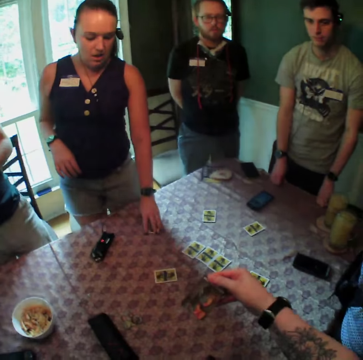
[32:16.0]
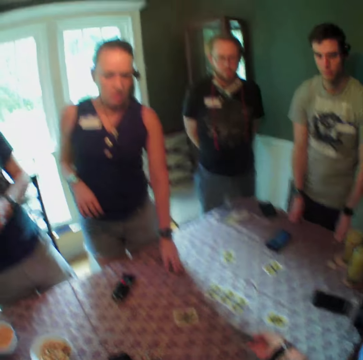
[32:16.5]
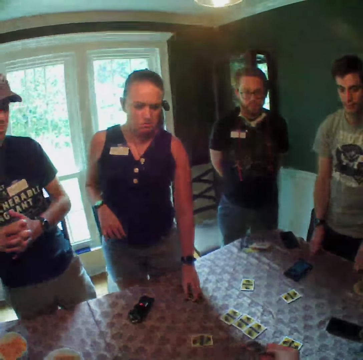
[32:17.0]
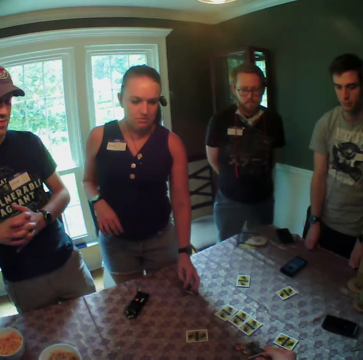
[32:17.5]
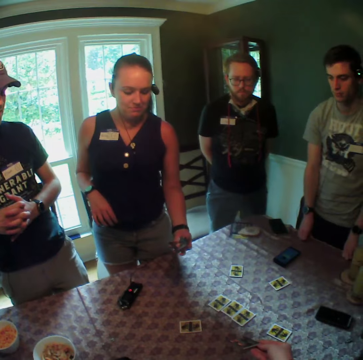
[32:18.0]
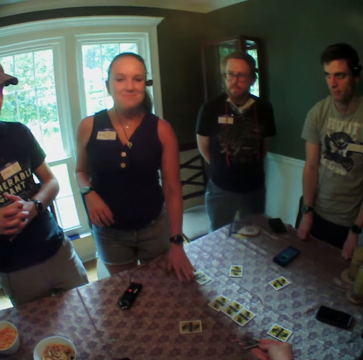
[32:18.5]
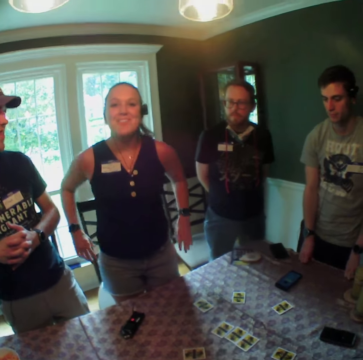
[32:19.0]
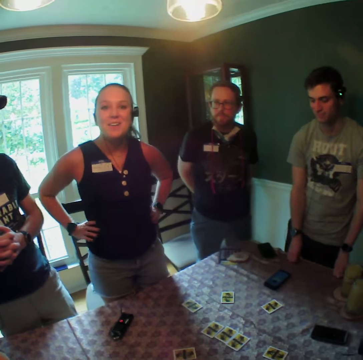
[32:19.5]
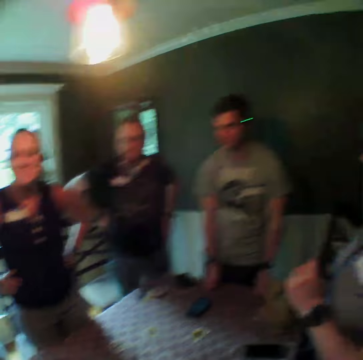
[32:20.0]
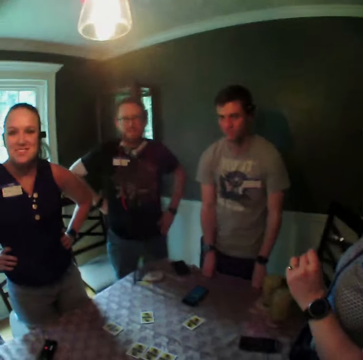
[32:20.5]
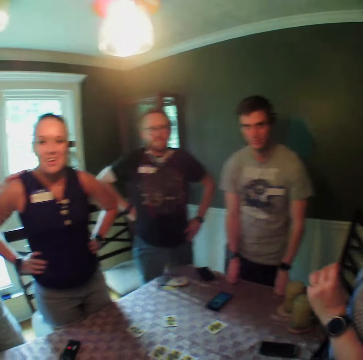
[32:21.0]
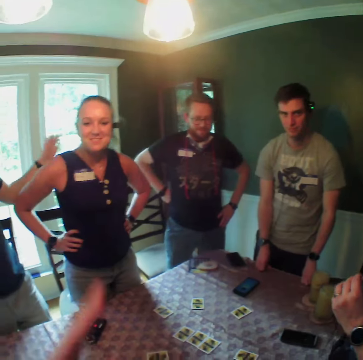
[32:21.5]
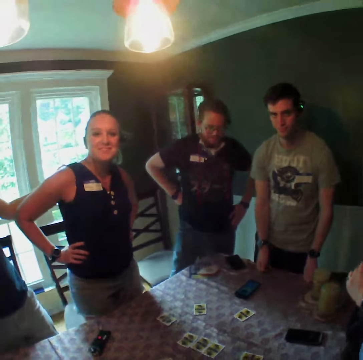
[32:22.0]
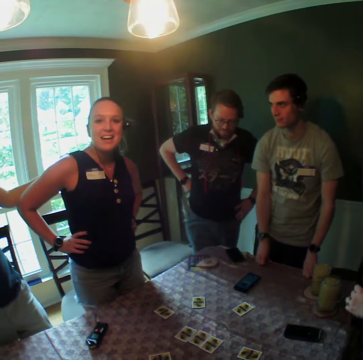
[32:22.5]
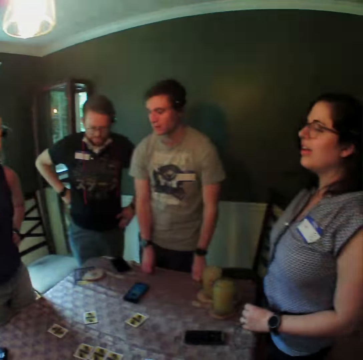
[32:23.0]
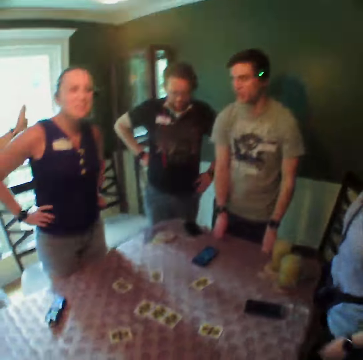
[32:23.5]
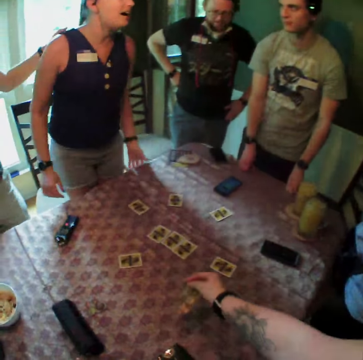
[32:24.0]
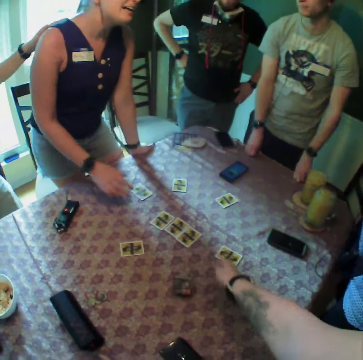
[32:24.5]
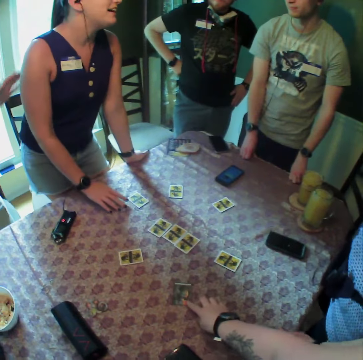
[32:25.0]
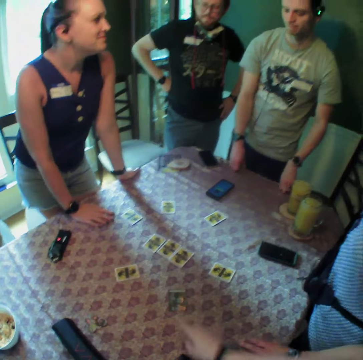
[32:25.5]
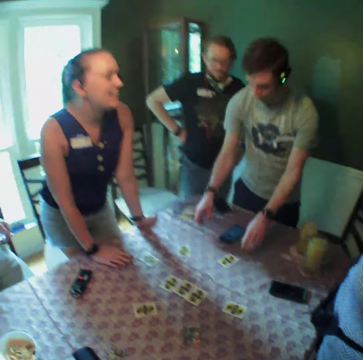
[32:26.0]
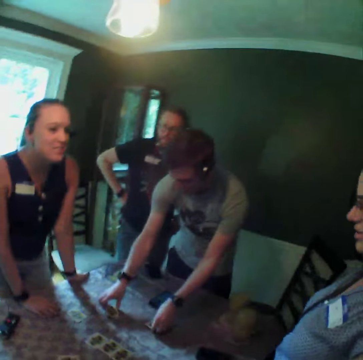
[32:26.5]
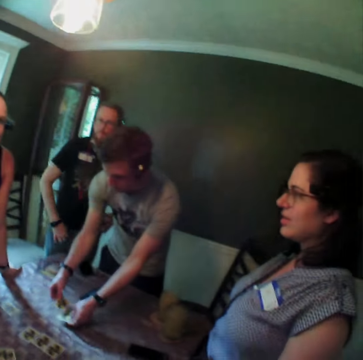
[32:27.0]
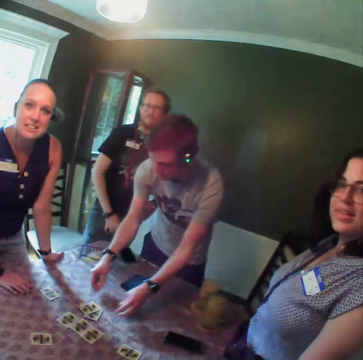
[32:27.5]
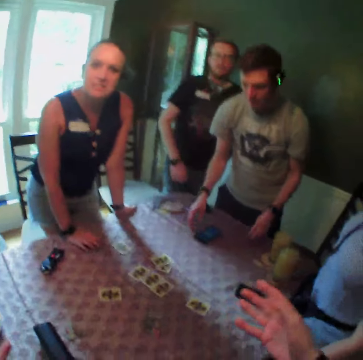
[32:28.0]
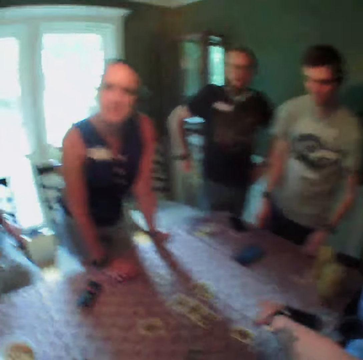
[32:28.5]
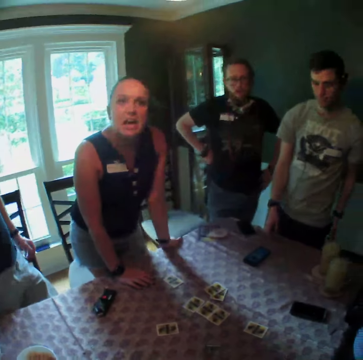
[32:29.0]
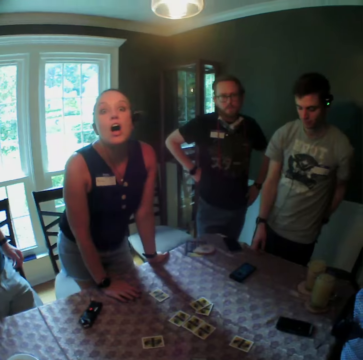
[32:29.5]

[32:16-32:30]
The camera wearer picks up a card from the table. A man taps a woman on her back with his left hand. The camera wearer drops the card in her right hand on the table. She moves the card with her right hand on the table. Another man picks up a card in his left hand. He drops both cards on the table with his hands.

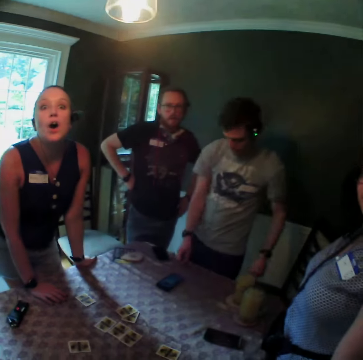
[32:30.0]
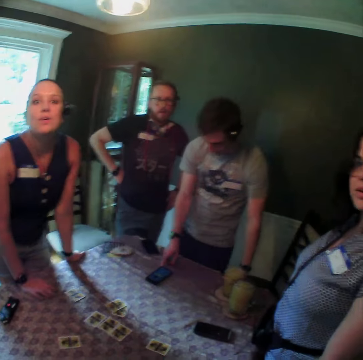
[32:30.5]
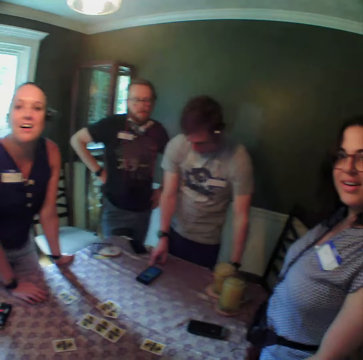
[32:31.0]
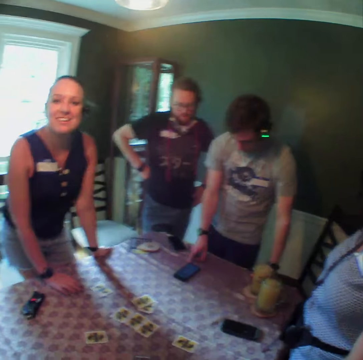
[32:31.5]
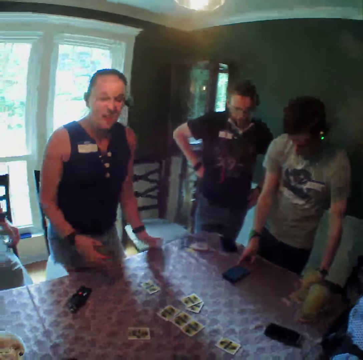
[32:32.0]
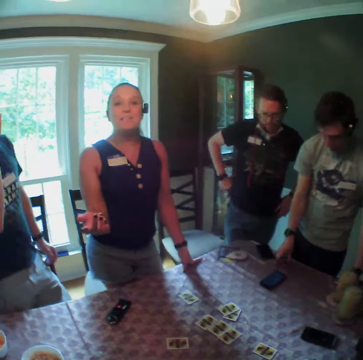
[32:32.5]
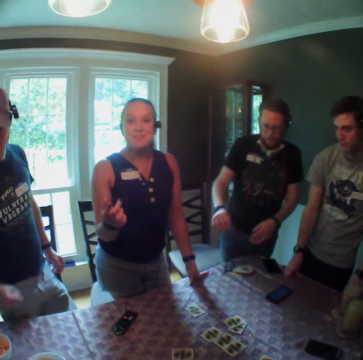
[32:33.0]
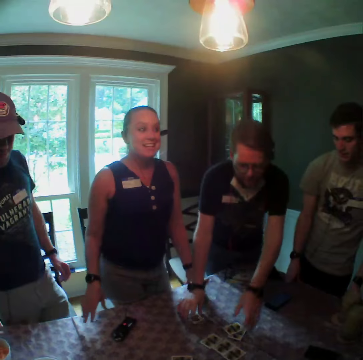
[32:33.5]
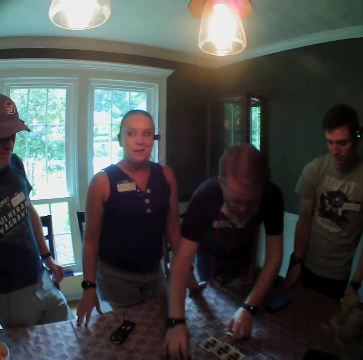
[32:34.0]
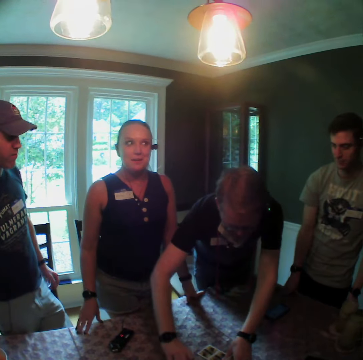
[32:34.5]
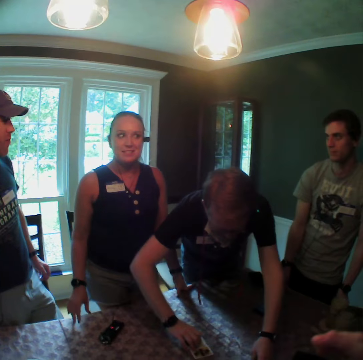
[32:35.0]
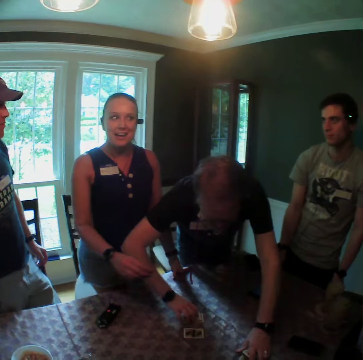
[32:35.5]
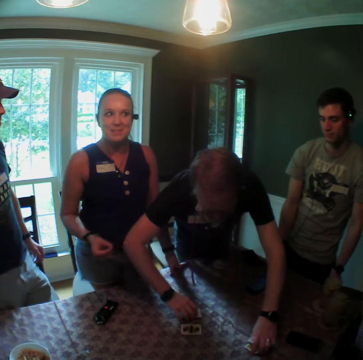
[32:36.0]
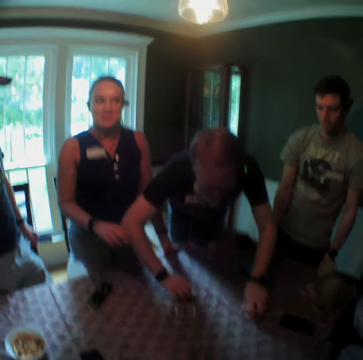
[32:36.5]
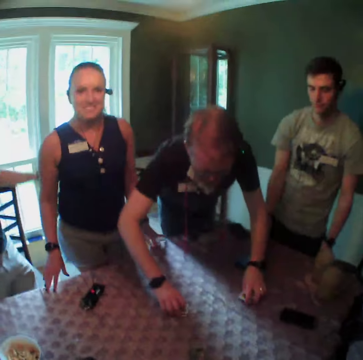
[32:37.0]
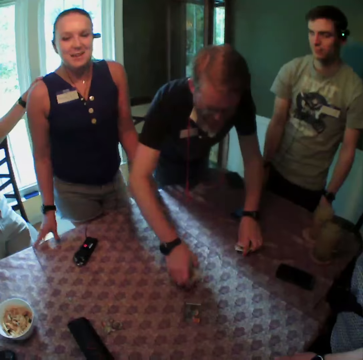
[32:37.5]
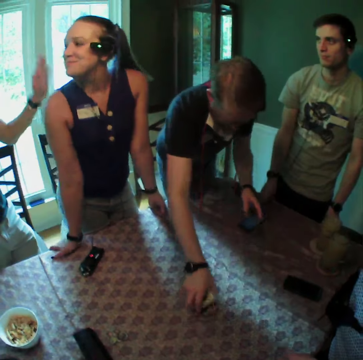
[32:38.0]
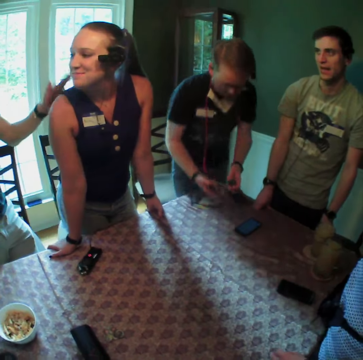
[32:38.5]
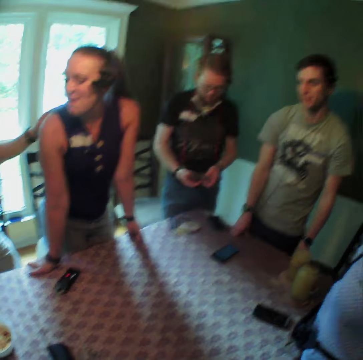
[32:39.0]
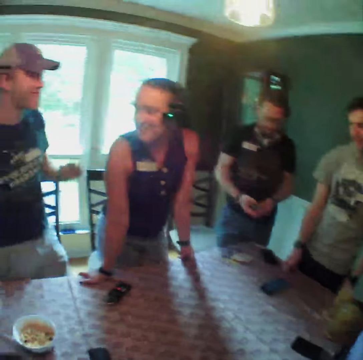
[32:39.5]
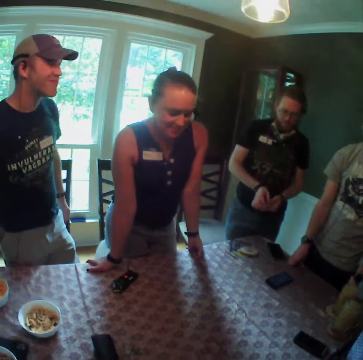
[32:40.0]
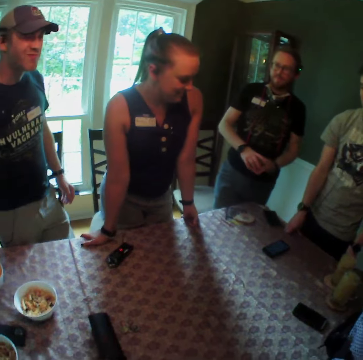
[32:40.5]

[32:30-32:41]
A man operates his phone with his right hand. A woman gestures with her right hand. Another man gathers all the cards with his hands. A third man taps the woman on her back with his left hand.

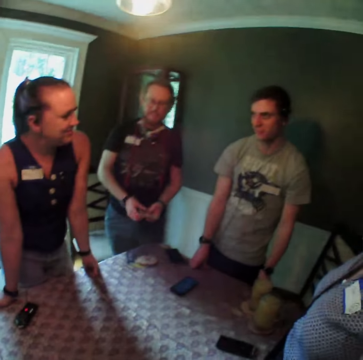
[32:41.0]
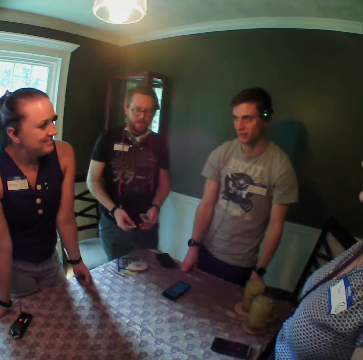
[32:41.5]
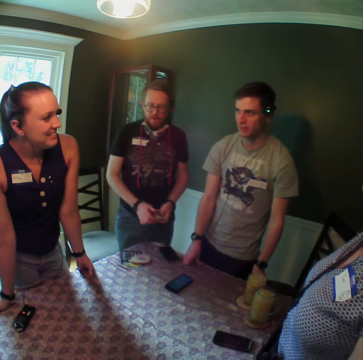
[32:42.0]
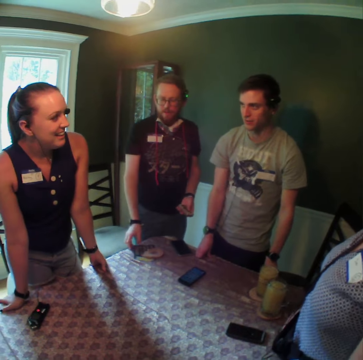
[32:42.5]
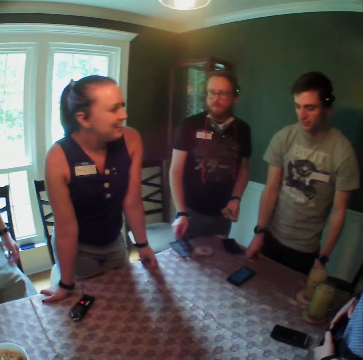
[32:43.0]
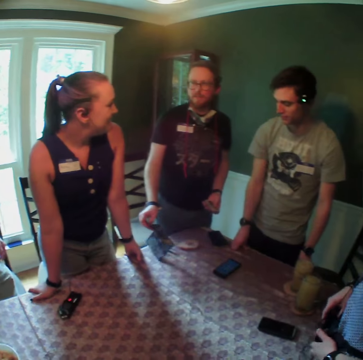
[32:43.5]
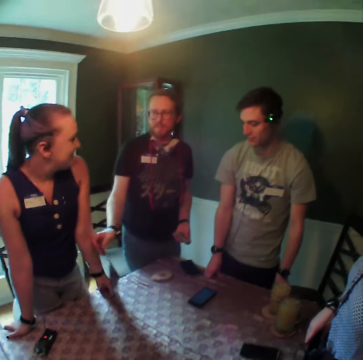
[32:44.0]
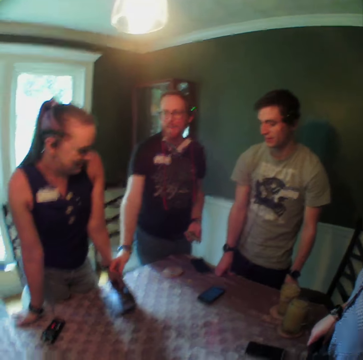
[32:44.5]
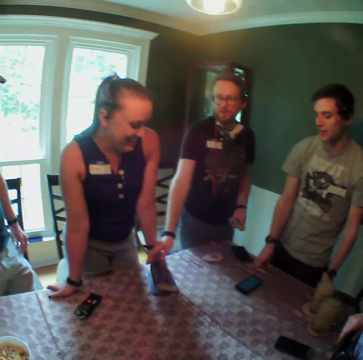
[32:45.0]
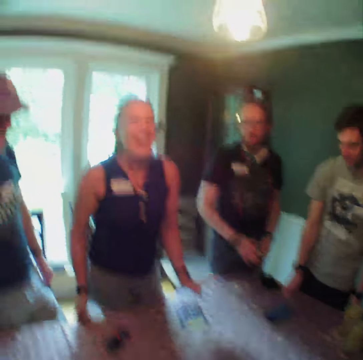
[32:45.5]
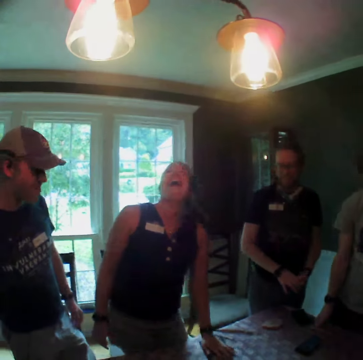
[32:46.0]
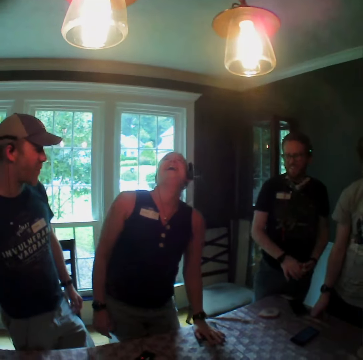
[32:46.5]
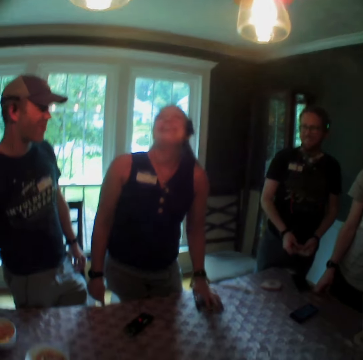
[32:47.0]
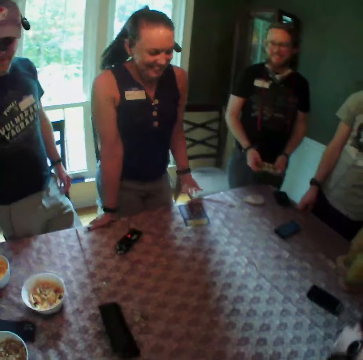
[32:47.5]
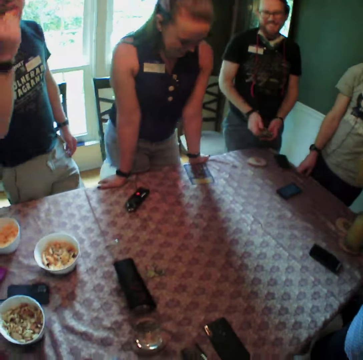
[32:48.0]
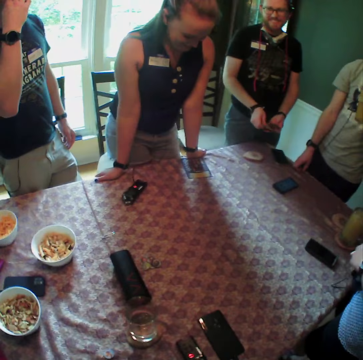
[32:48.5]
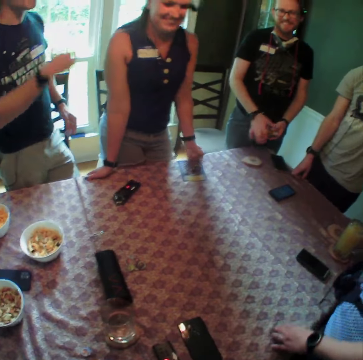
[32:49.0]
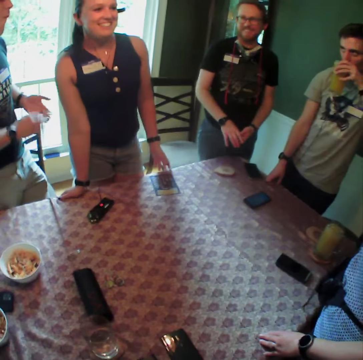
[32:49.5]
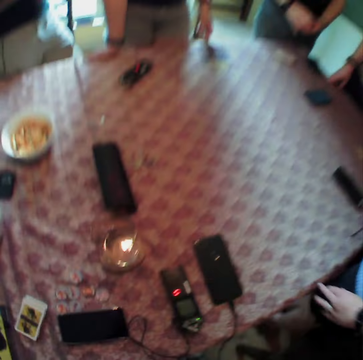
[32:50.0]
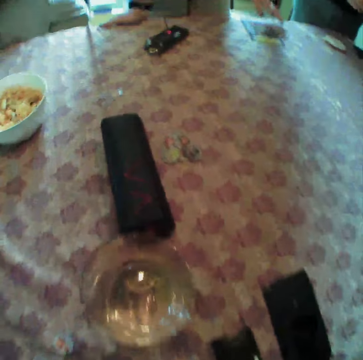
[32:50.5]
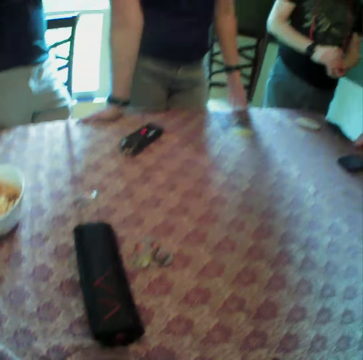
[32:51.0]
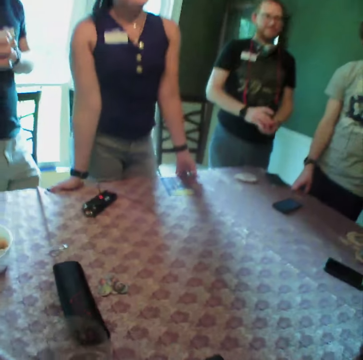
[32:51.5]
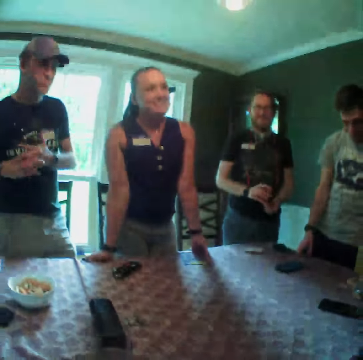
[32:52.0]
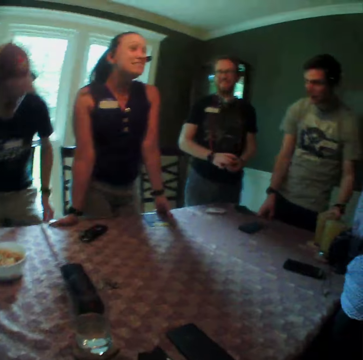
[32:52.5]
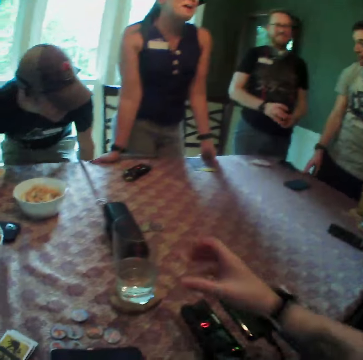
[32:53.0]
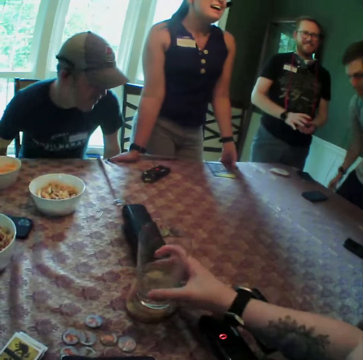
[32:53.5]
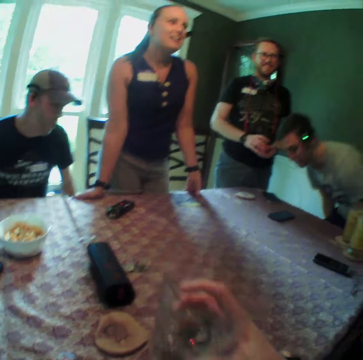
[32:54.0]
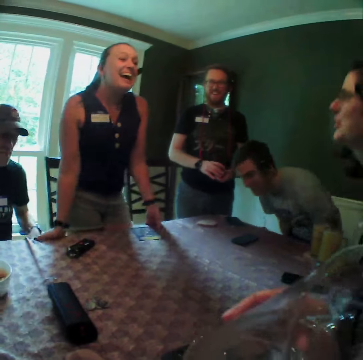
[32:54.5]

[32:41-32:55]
A man picks up the game leaflet with his right hand. The man drops the game leaflet with his right hand and shuffles the cards with both hands. A woman touches the leaflet with her left hand. Another man picks up a cup of juice with his left hand. A third man eats some puffs in his right hand. The third man dusts off his hands. The second man drinks from the cup in his left hand. The camera wearer sits on the chair. He picks up a cup of water from the table with his right hand.
